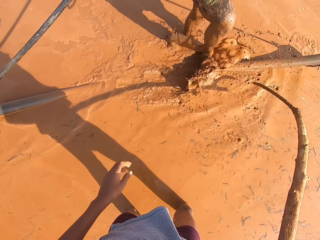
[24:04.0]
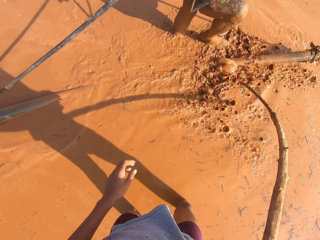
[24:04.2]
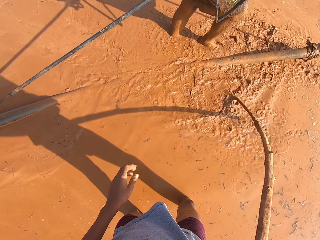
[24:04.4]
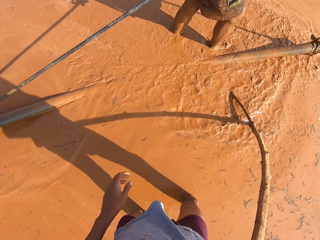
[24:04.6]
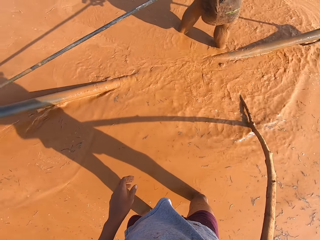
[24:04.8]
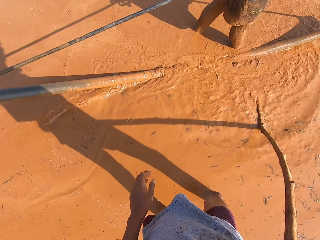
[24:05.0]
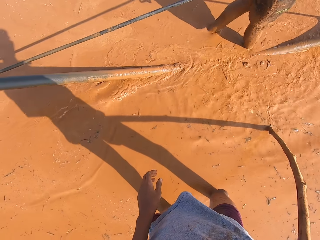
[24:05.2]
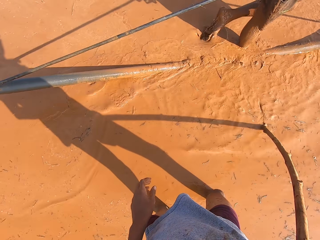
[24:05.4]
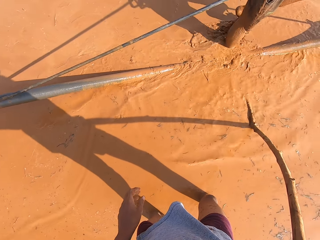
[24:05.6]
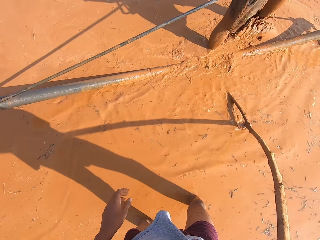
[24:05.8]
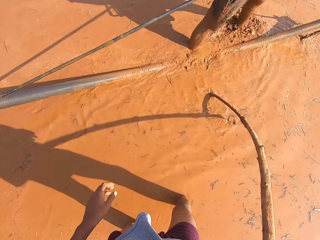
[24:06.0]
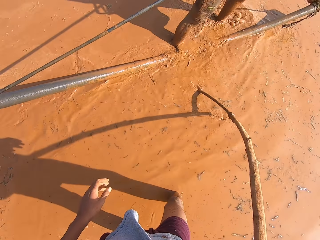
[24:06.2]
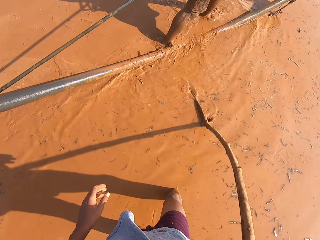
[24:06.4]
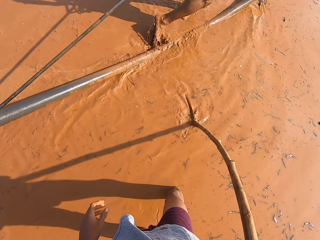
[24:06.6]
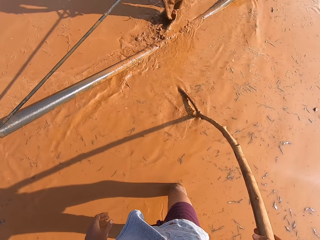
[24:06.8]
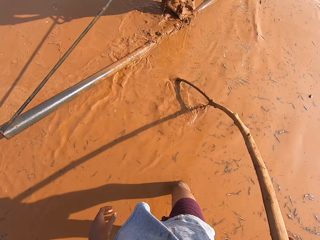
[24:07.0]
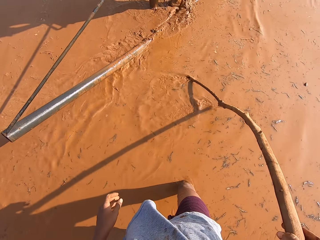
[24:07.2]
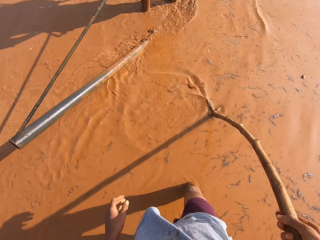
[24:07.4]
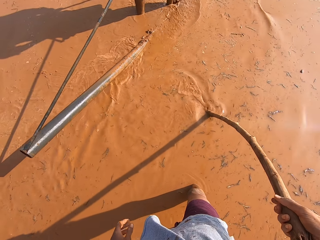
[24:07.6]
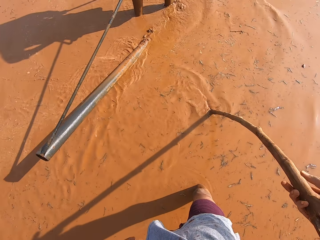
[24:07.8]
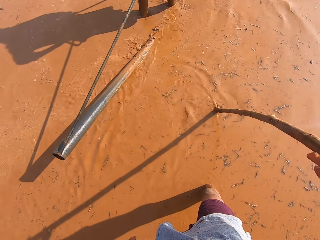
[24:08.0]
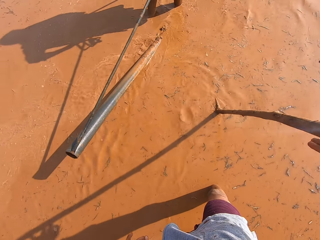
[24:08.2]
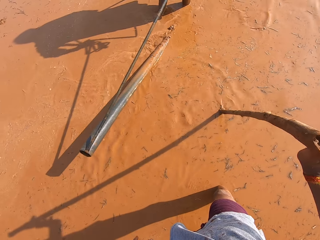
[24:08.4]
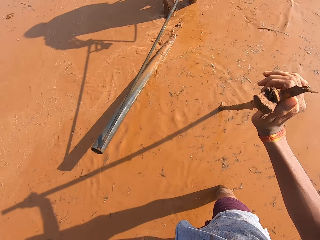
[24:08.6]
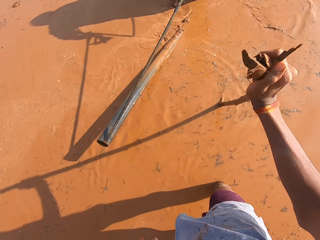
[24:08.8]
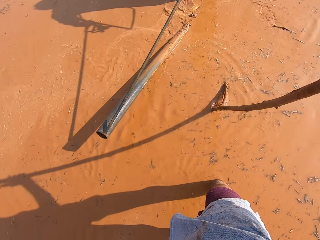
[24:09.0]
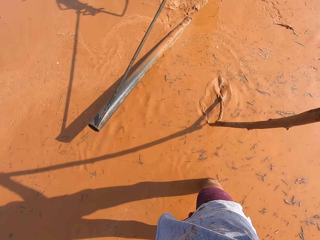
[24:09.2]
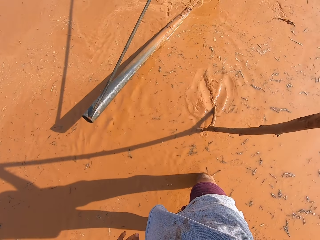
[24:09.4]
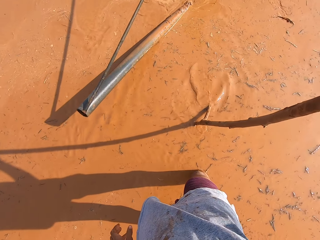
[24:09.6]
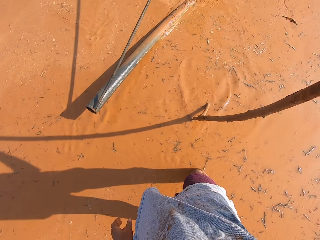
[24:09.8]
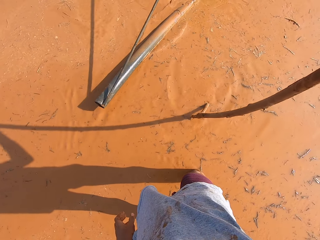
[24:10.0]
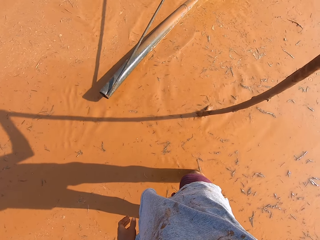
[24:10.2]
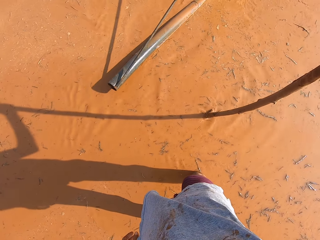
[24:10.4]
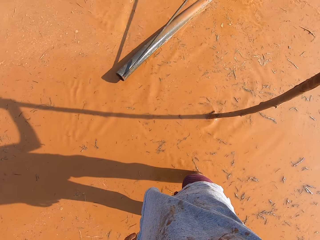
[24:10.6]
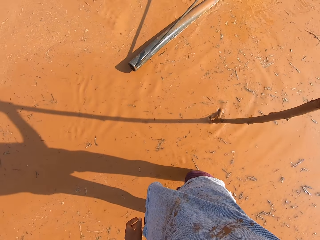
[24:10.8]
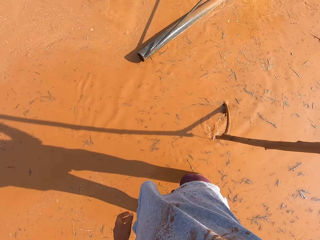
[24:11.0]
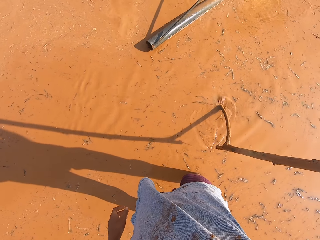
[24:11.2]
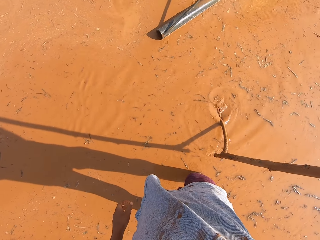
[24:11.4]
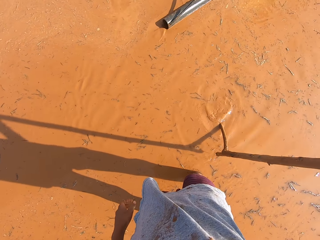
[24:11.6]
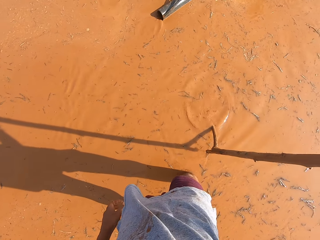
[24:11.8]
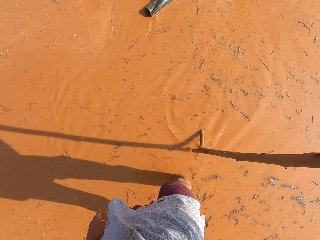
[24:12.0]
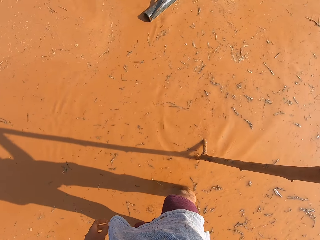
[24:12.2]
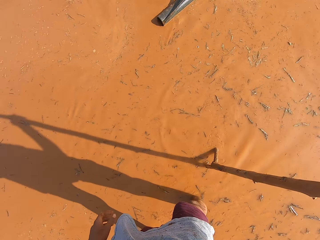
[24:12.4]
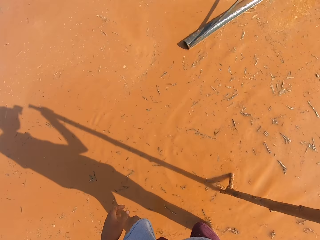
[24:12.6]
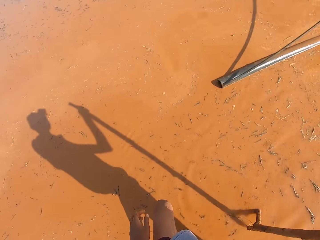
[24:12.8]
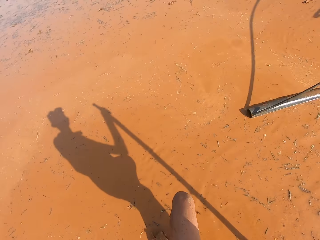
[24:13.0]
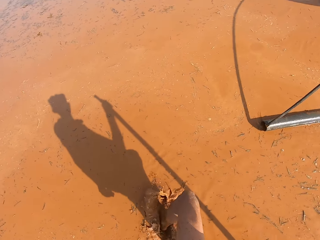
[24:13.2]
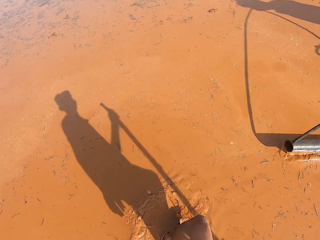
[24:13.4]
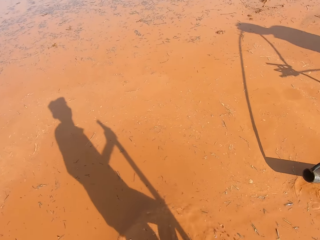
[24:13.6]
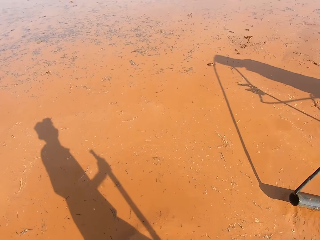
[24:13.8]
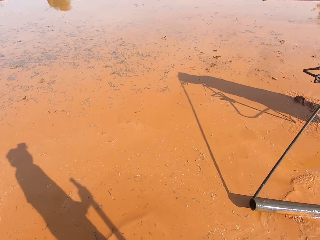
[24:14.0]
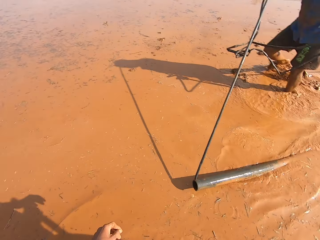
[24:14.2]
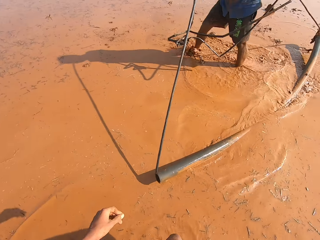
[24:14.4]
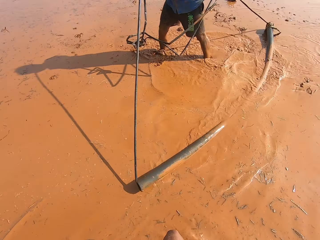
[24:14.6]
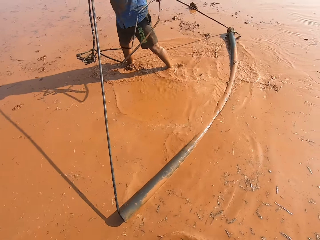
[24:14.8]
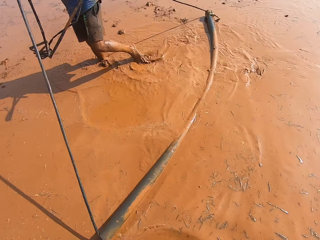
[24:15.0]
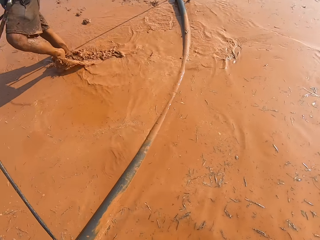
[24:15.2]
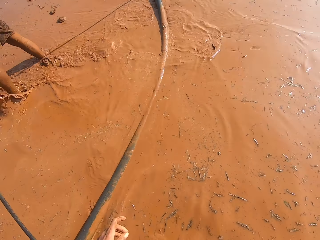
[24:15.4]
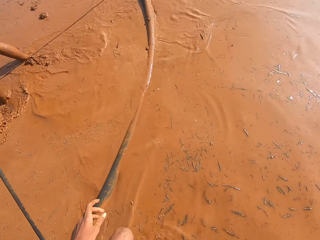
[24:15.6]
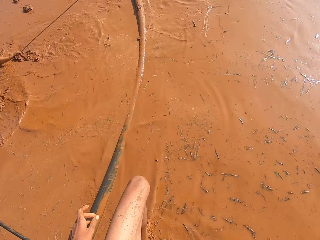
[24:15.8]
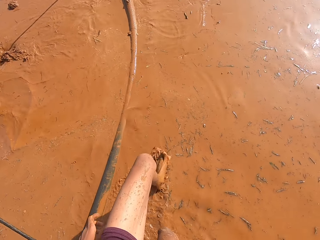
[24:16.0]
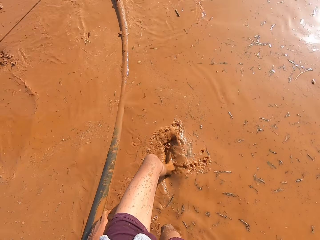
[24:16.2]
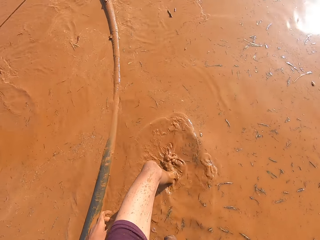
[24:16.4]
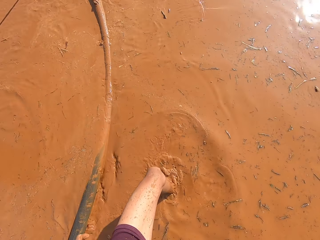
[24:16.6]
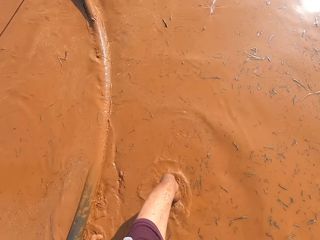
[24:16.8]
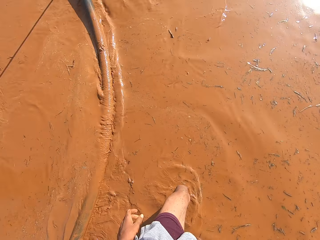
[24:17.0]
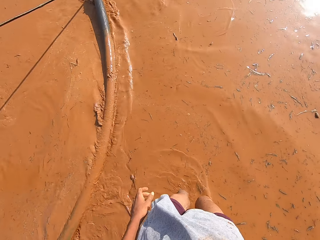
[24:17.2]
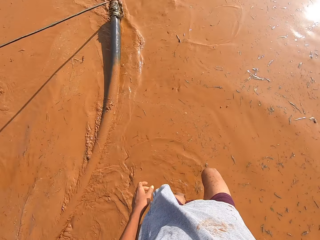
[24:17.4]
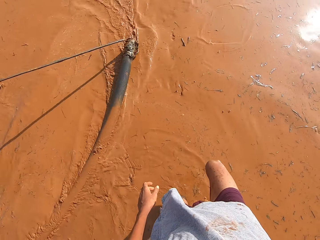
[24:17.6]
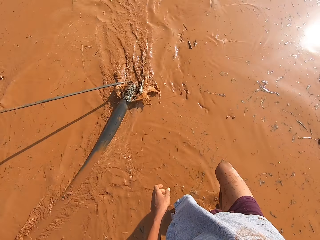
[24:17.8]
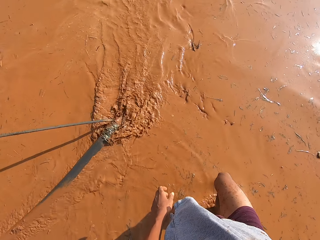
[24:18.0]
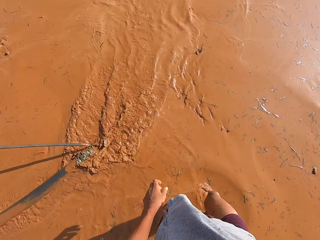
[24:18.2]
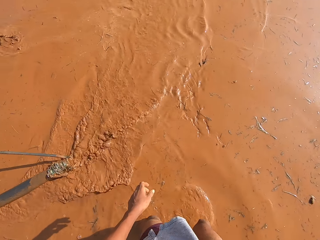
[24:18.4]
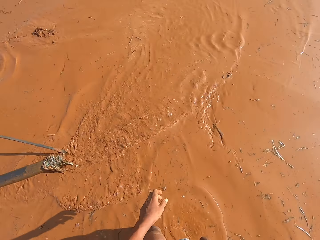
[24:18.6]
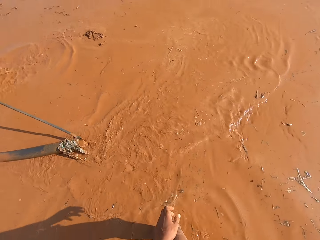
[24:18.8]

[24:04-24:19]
The camera wearer moves around.

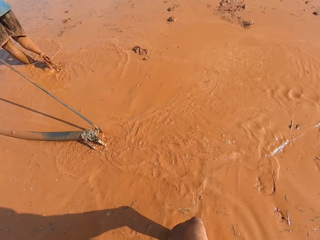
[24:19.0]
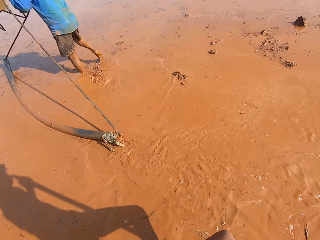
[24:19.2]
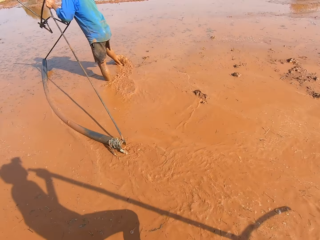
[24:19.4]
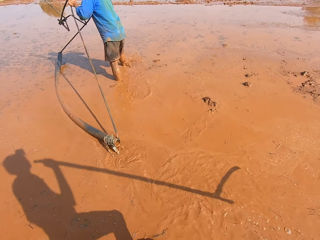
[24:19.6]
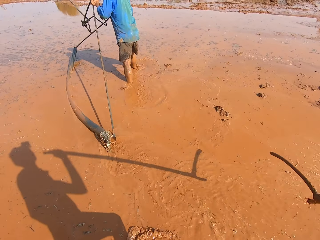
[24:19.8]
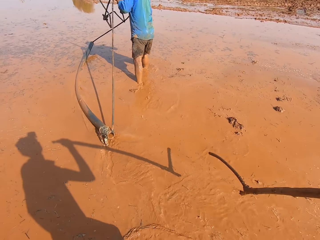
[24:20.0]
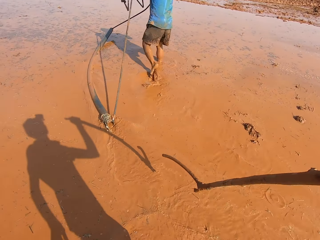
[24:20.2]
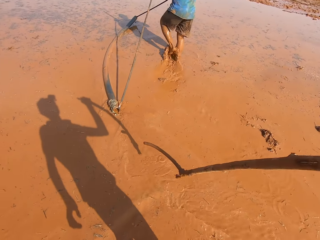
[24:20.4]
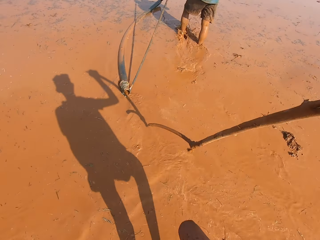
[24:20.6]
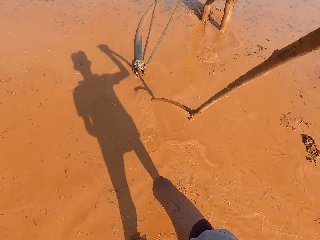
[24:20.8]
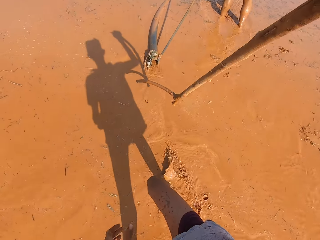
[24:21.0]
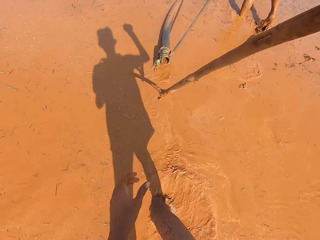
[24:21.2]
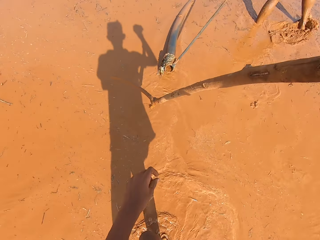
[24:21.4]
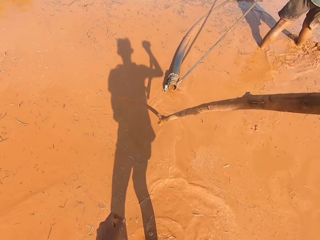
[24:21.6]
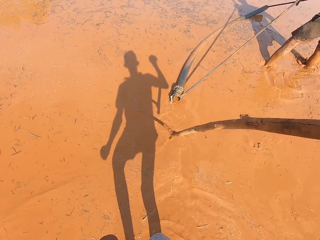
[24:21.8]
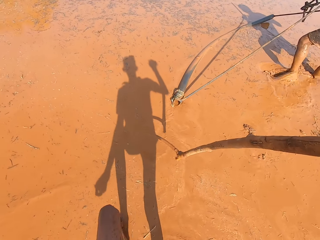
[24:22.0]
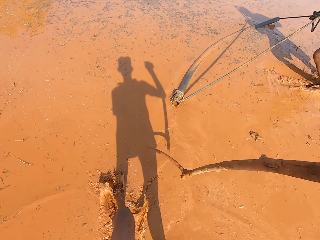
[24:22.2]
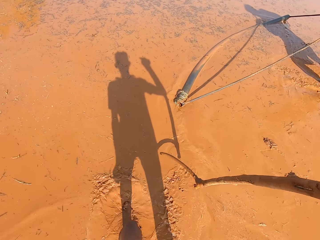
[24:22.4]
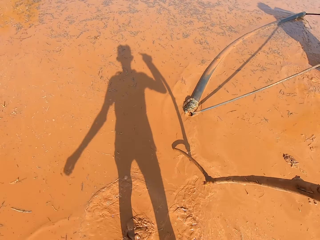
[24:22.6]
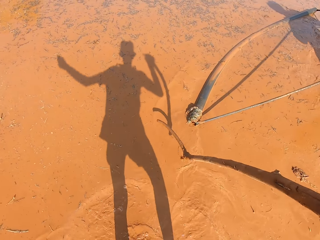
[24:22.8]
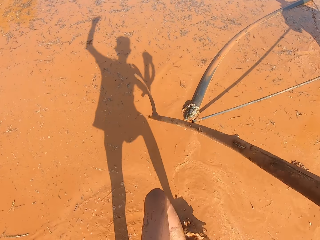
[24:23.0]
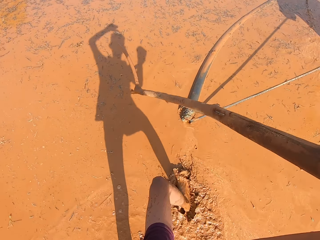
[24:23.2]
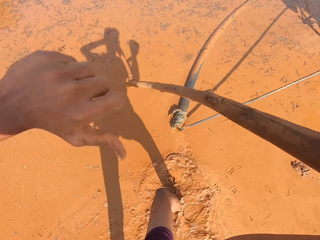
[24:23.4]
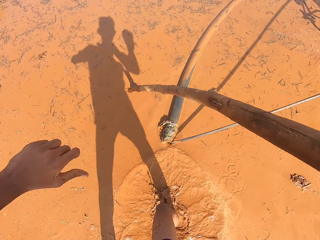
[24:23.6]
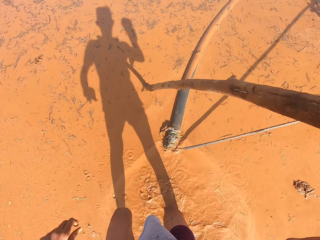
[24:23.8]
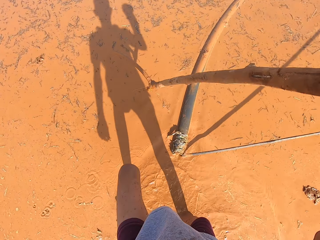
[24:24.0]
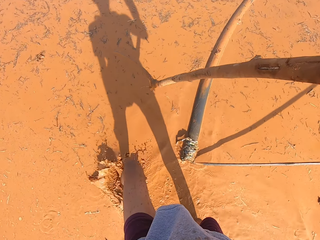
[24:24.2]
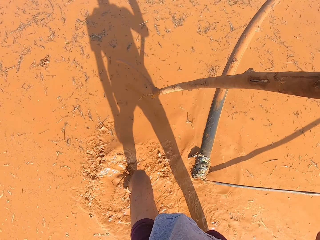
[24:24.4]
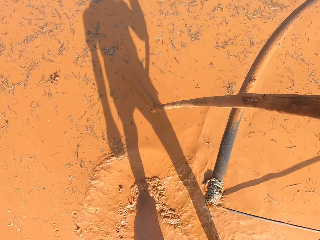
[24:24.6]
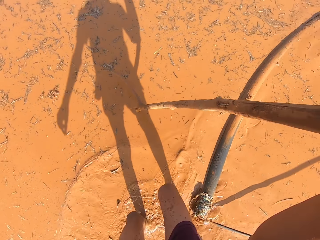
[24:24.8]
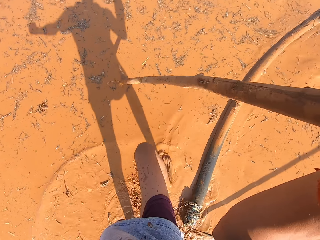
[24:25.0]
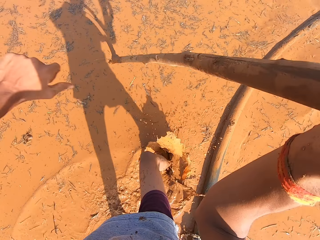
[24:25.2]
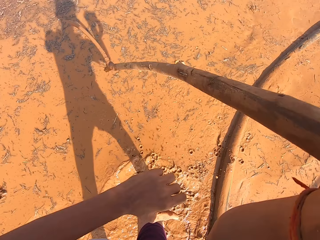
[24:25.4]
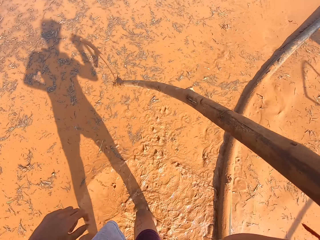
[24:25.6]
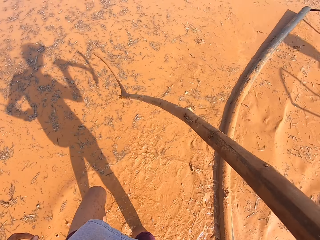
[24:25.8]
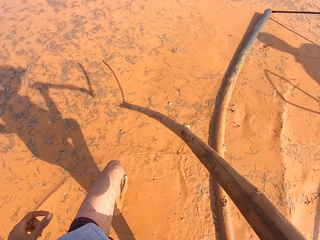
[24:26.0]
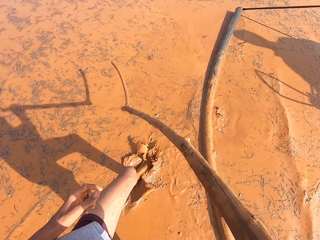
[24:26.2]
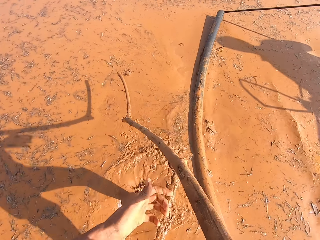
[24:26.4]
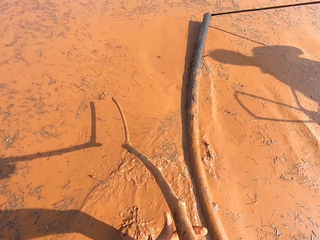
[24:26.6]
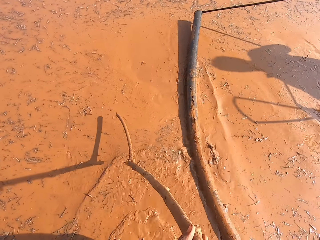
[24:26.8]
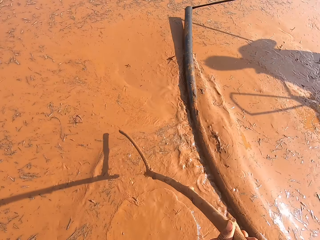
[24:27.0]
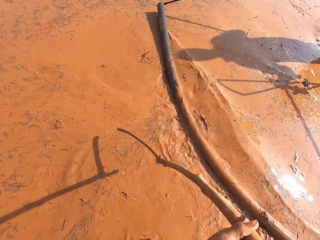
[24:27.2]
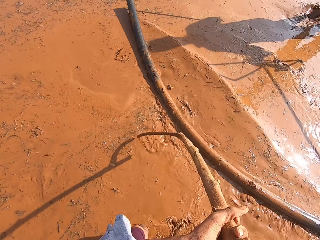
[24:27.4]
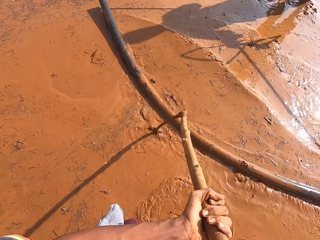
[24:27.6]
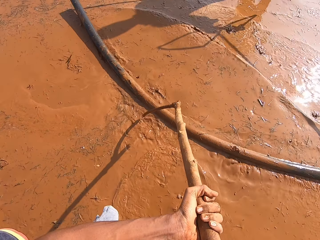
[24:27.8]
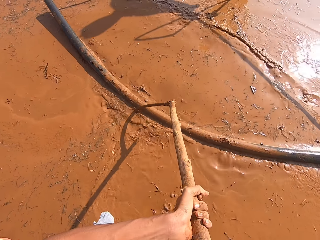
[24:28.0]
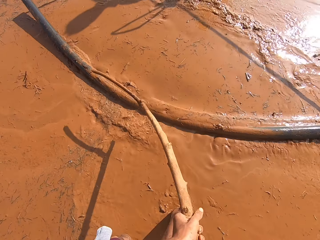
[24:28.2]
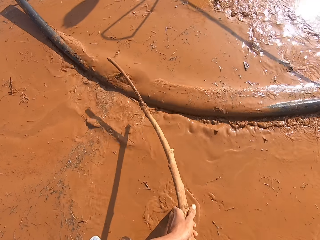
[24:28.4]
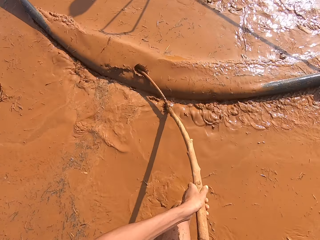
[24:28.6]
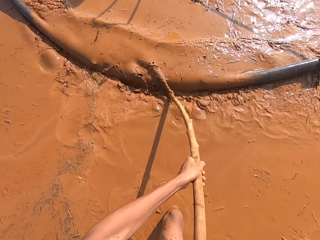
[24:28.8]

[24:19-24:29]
The camera wearer holds a pipe. The man converses with the camera wearer. The camera wearer holds the stick with both hands. The man drags a soil leveler around the muddy water with his hands. The camera wearer pushes the soil leveler around the muddy water with the stick in his hands.
